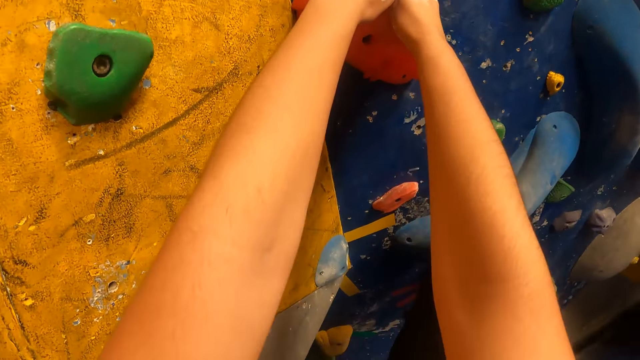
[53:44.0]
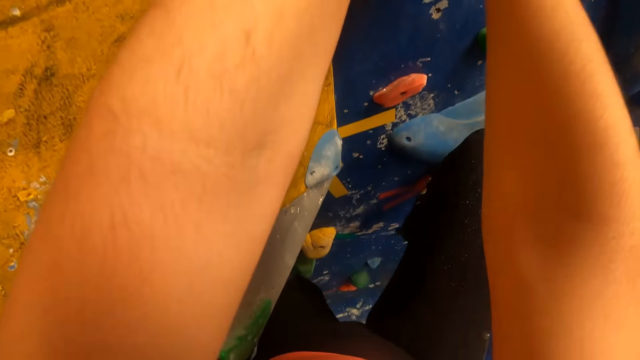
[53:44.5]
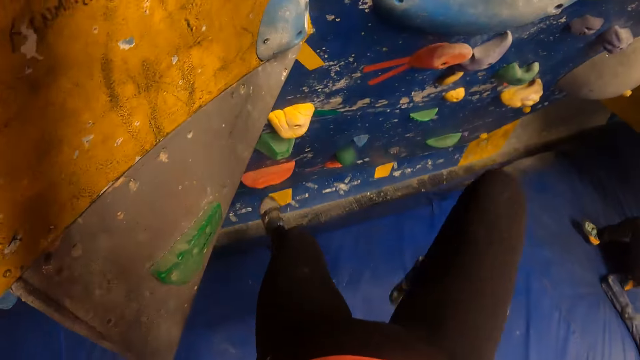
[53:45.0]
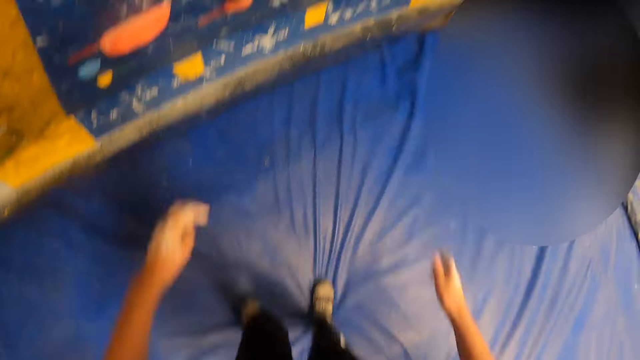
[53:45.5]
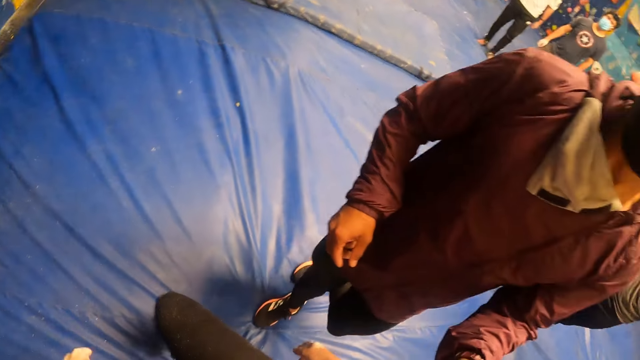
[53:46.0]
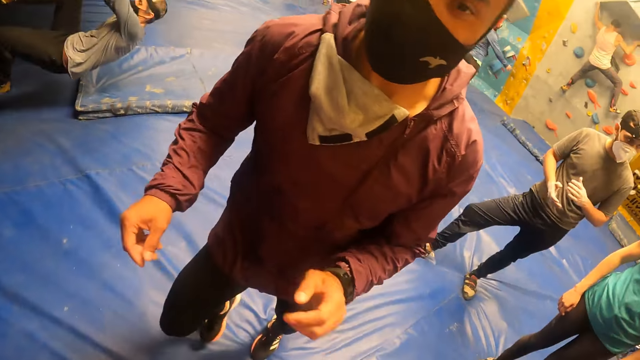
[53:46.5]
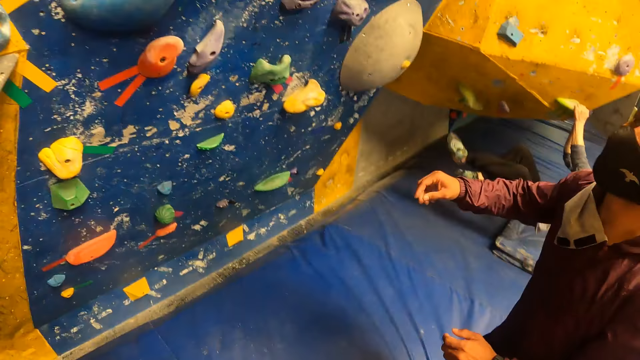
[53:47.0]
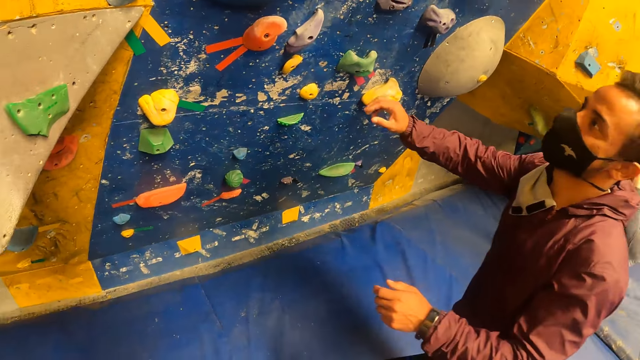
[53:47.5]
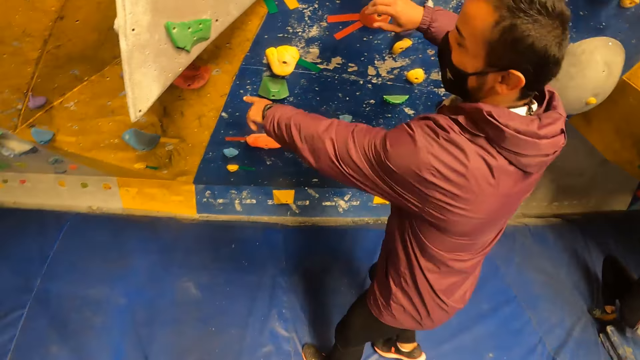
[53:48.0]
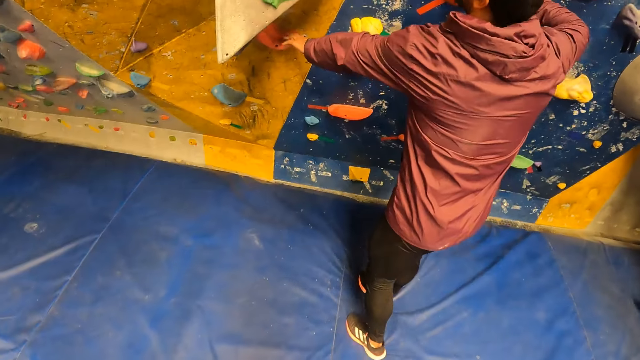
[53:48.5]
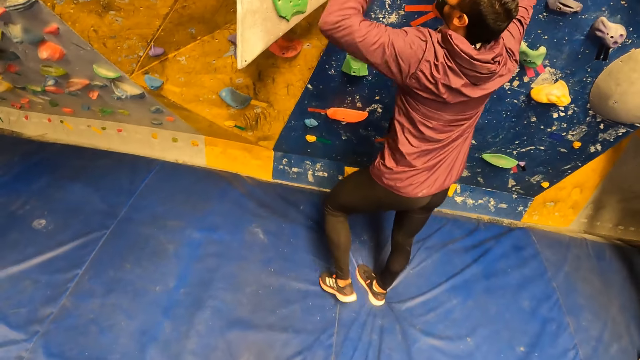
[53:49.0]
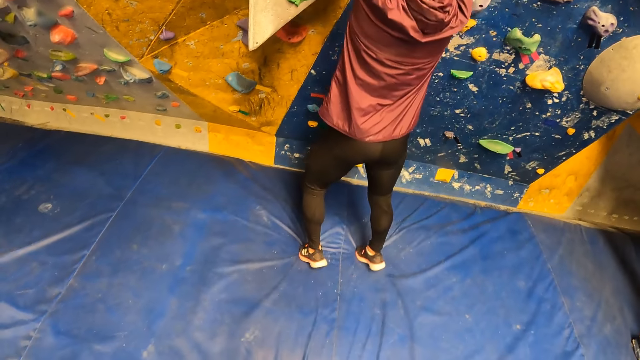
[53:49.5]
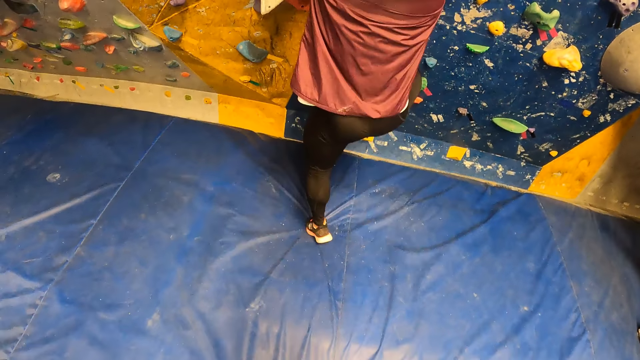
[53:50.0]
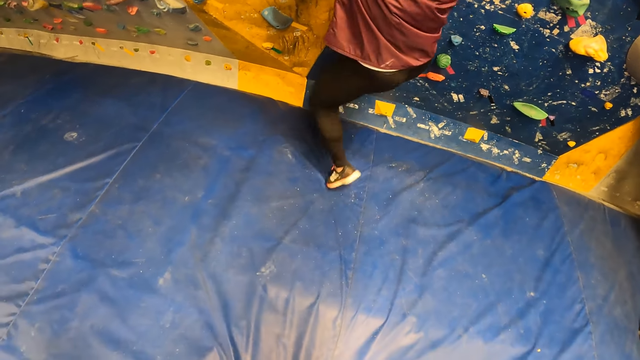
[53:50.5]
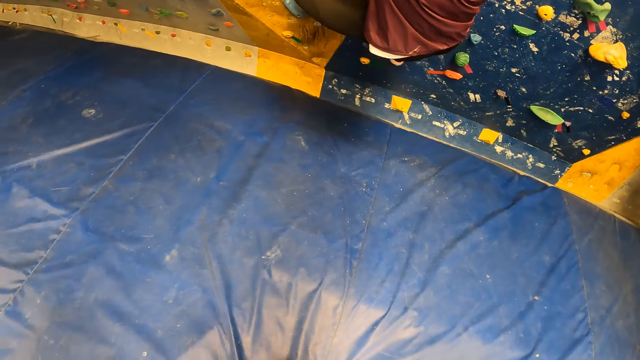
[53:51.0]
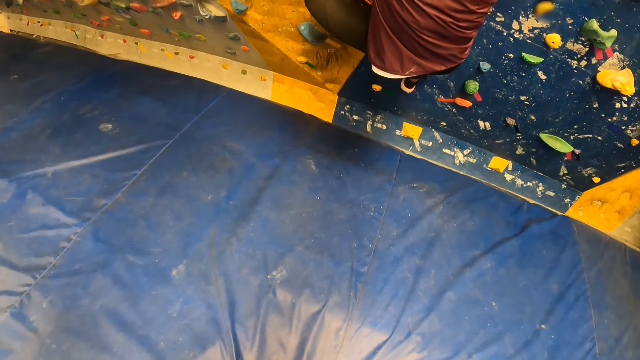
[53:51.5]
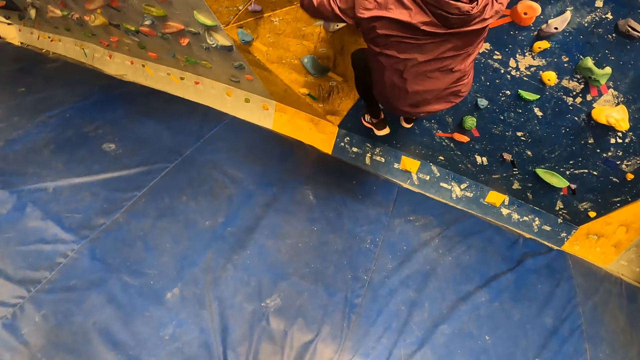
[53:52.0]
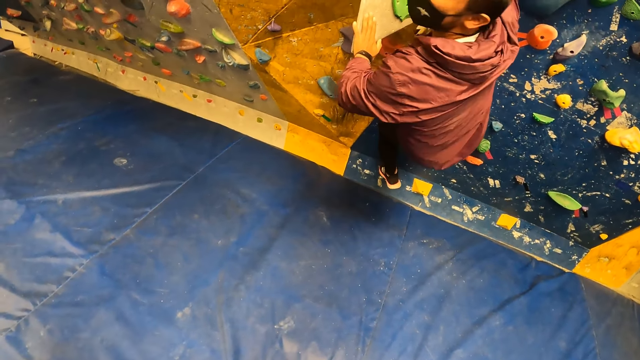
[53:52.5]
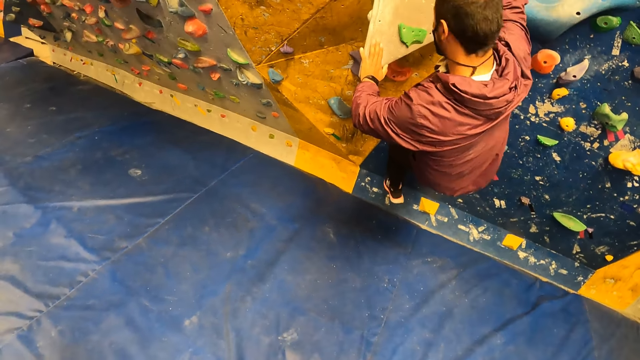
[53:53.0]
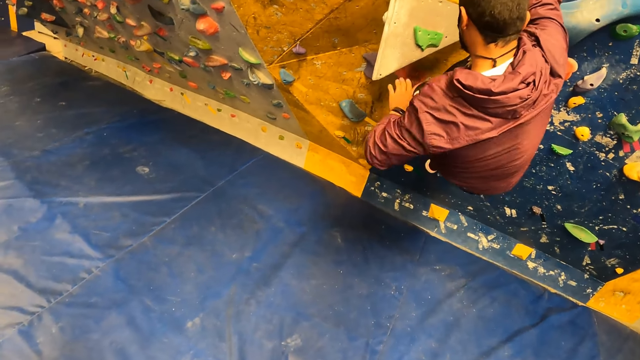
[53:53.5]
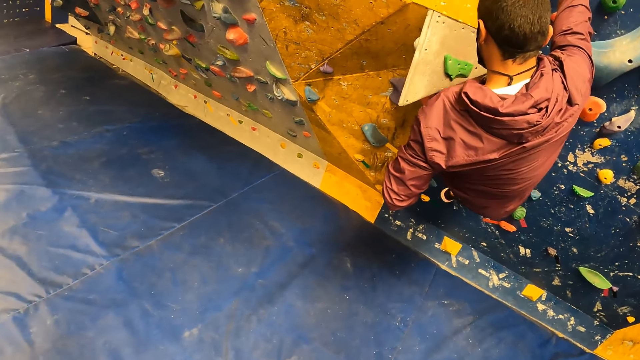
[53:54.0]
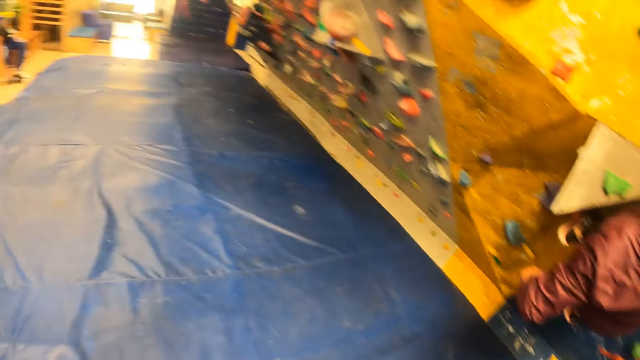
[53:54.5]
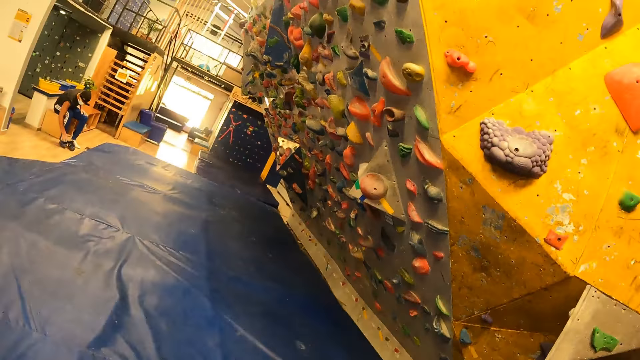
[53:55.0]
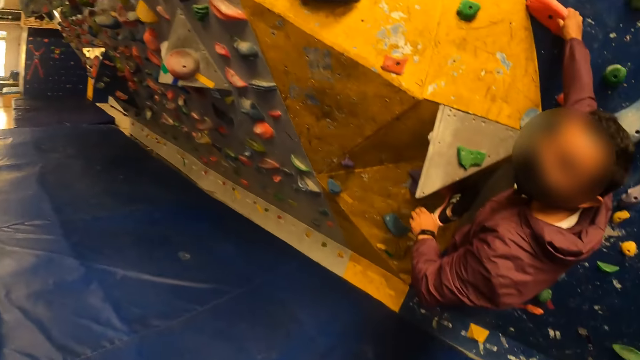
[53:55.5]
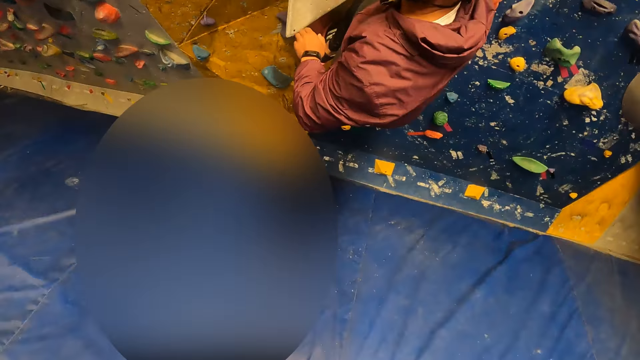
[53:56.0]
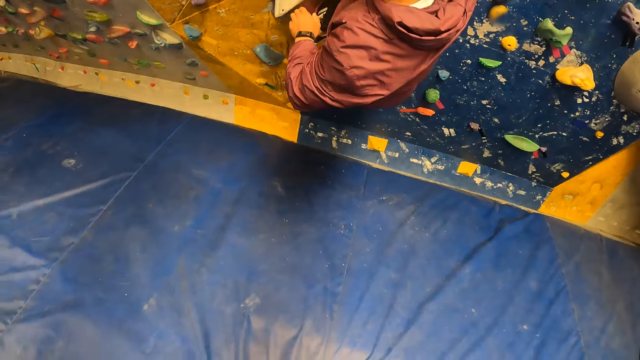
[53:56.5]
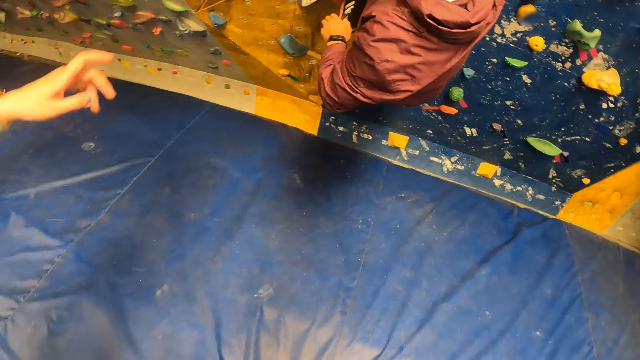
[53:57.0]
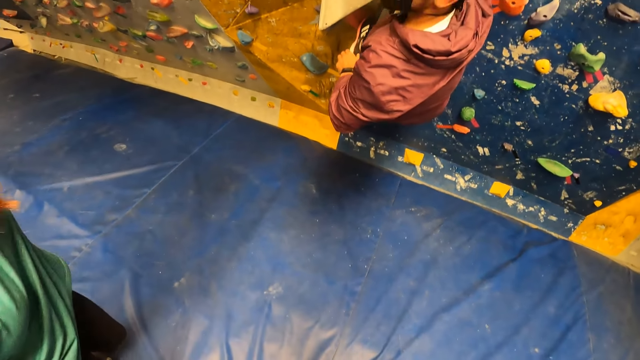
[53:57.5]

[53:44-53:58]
The camera wearer jumps. They look at a man. They look around.

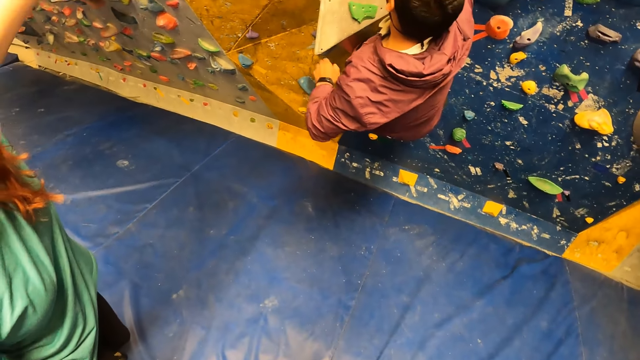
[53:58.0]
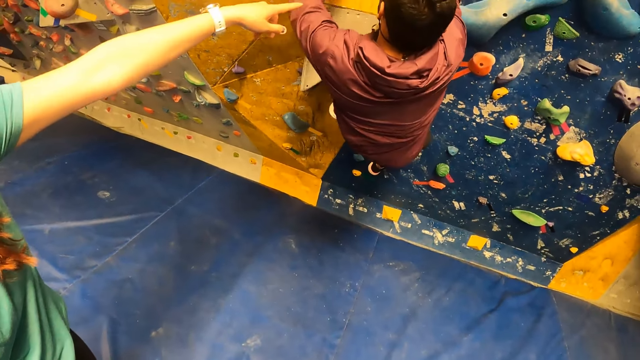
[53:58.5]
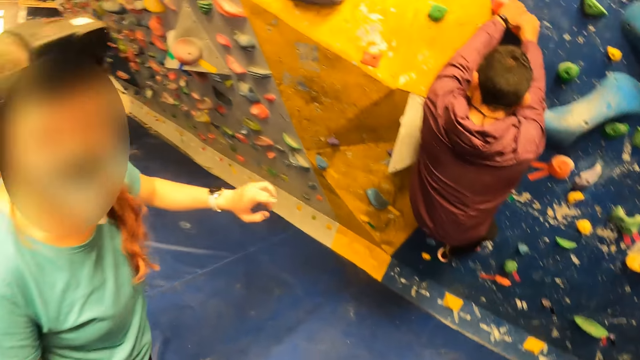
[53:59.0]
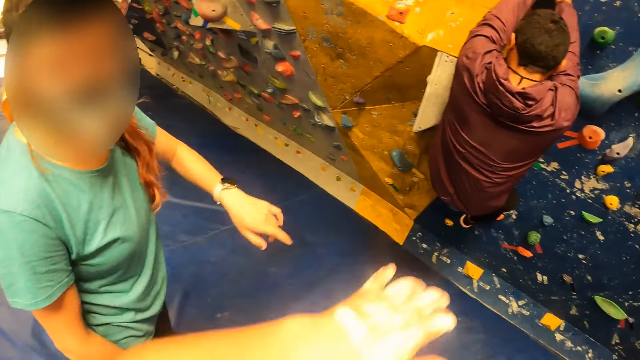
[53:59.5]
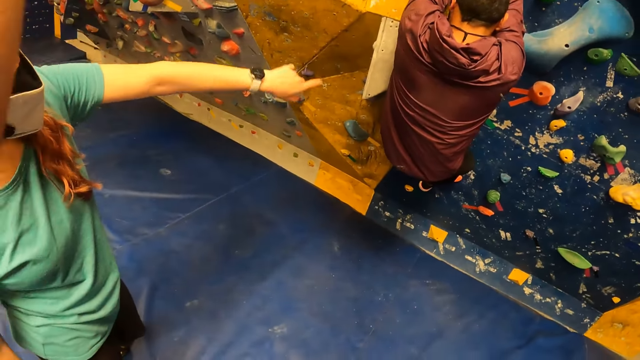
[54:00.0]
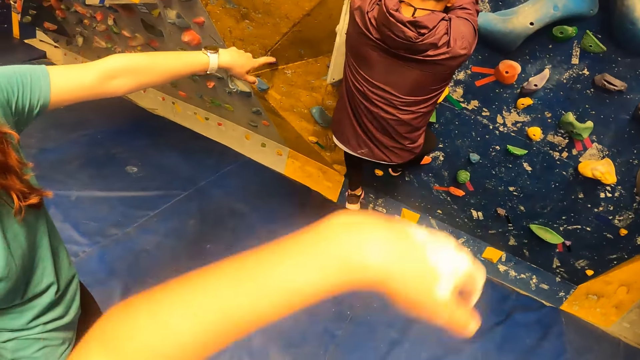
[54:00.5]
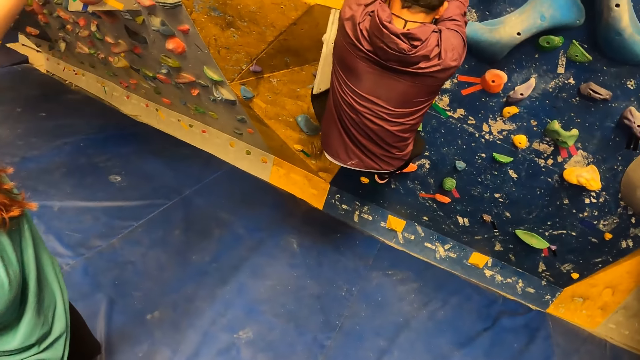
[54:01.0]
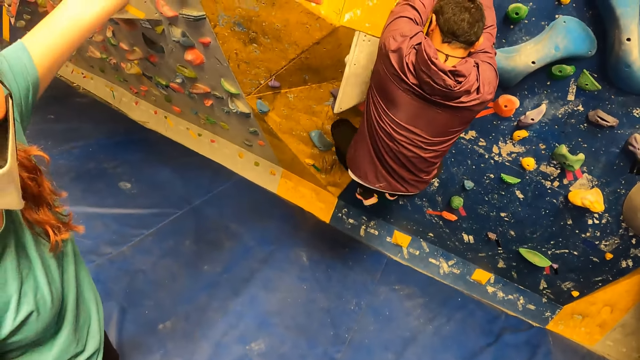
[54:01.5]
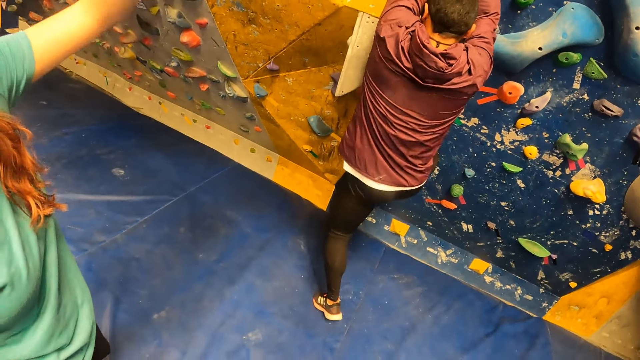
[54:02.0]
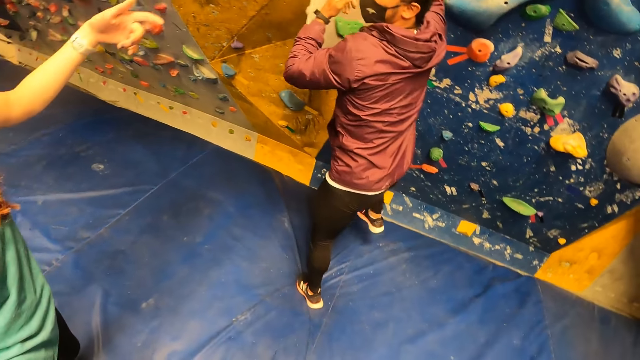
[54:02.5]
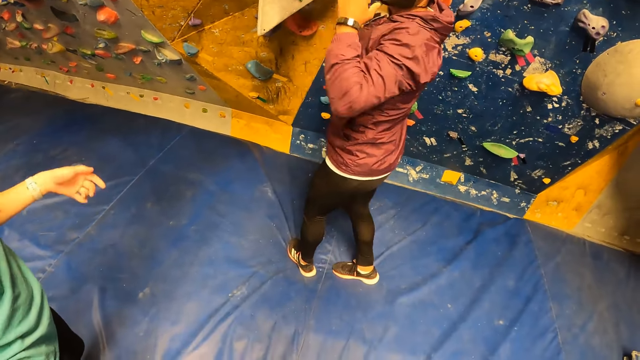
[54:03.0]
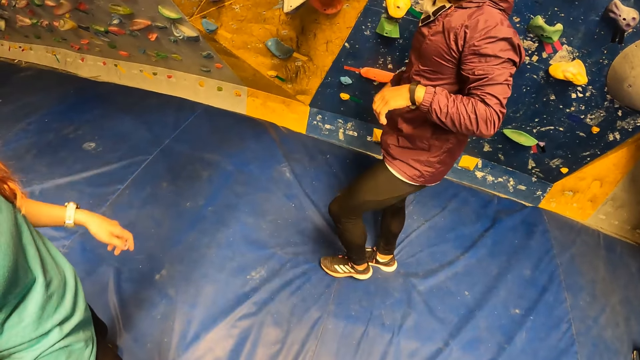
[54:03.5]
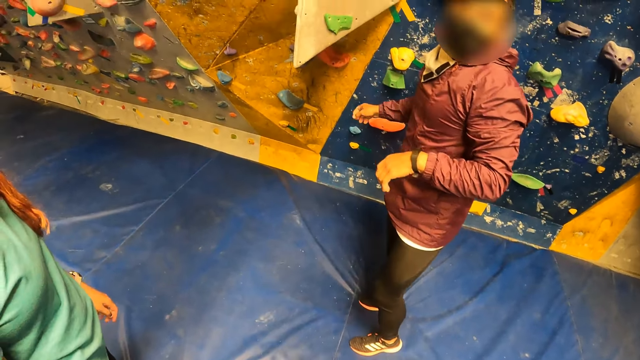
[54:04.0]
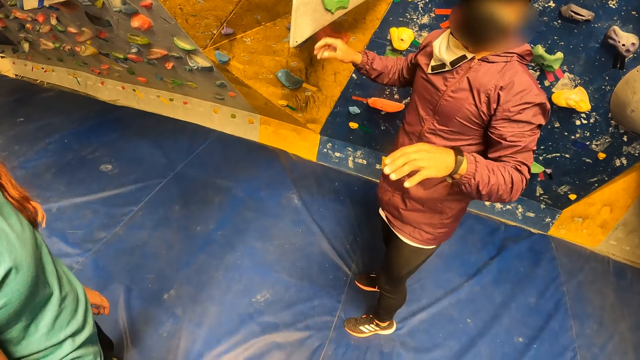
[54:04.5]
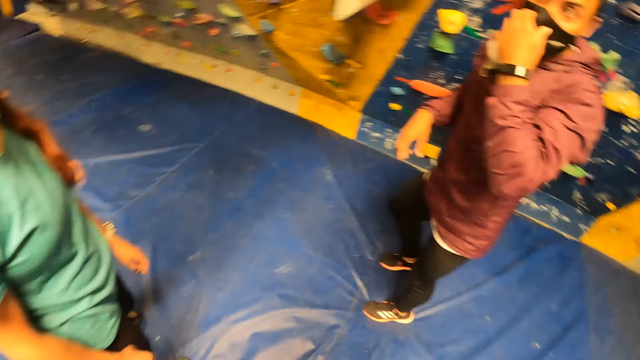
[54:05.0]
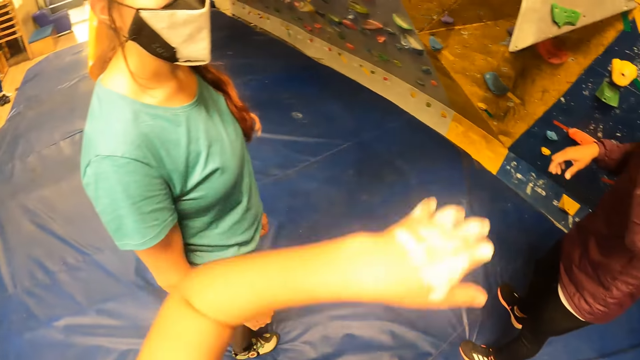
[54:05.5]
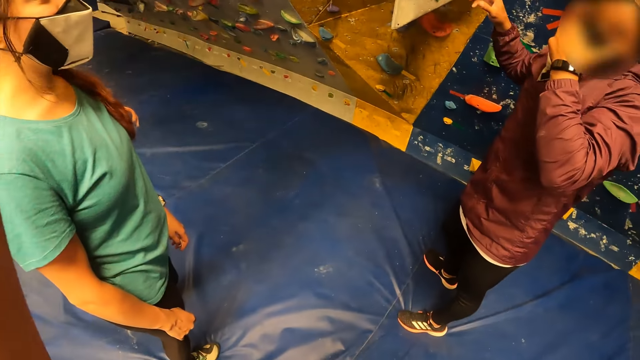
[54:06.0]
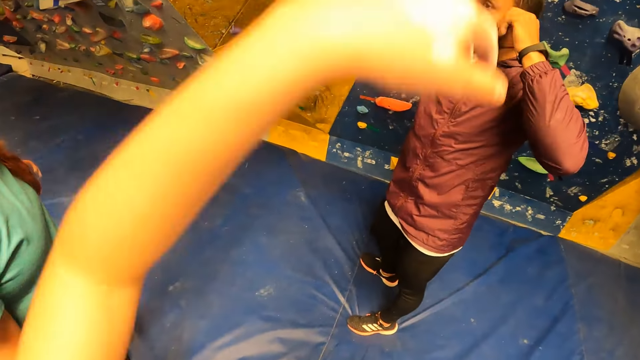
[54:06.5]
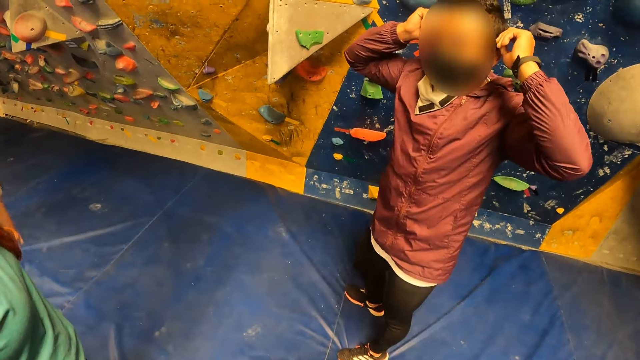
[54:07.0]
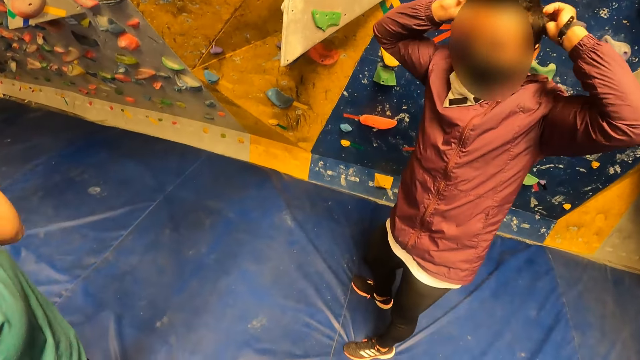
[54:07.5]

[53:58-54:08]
The camera wearer raises her hand. She drops her hand. She raises her hand. She drops her hand.
